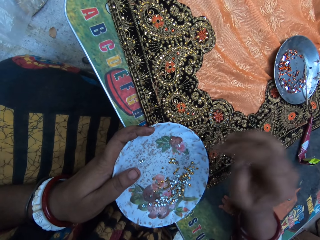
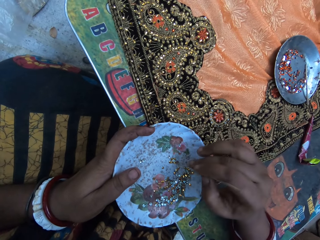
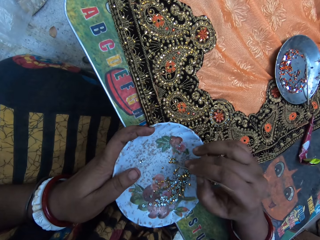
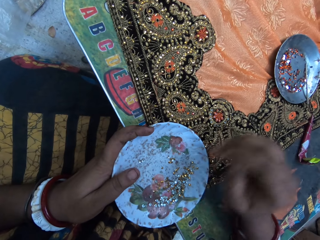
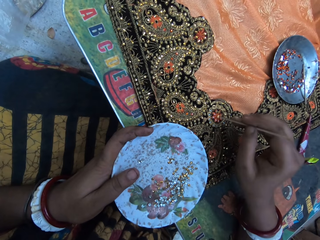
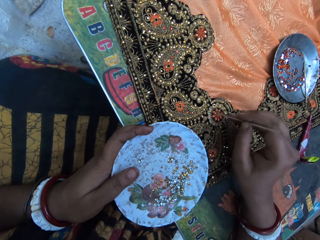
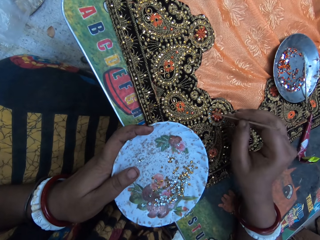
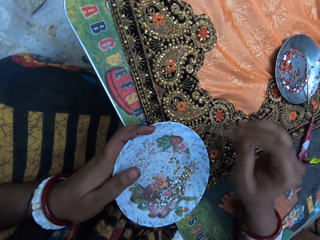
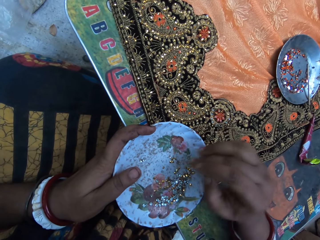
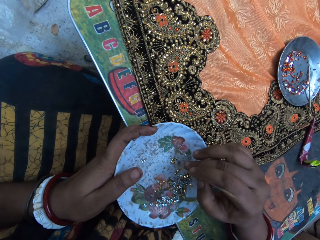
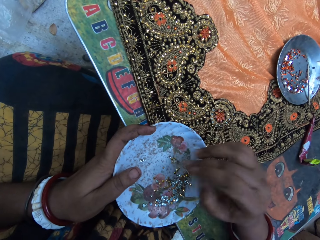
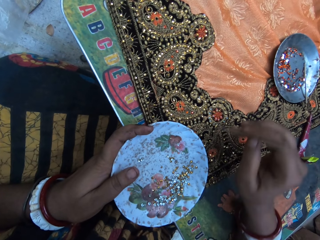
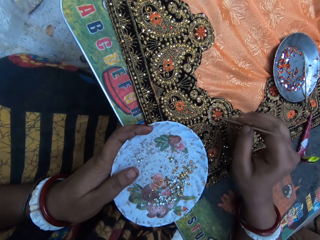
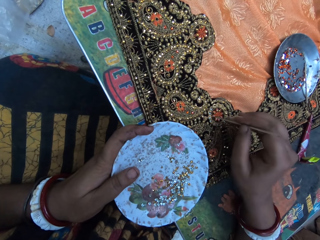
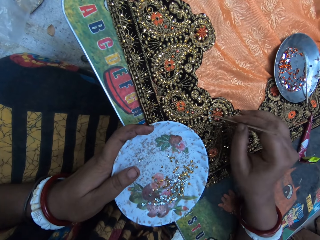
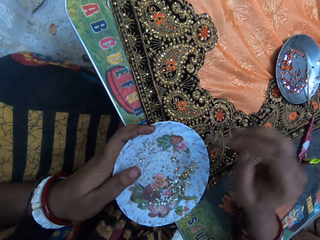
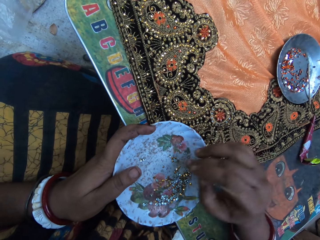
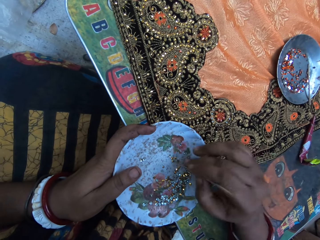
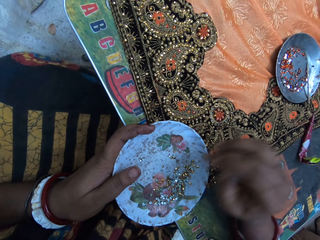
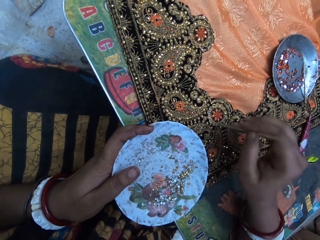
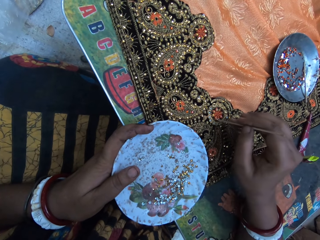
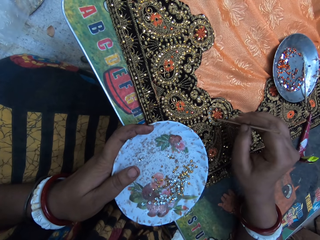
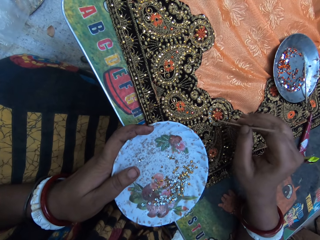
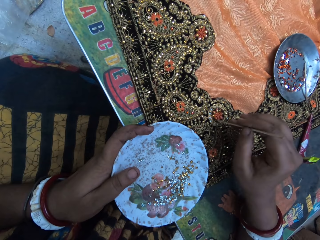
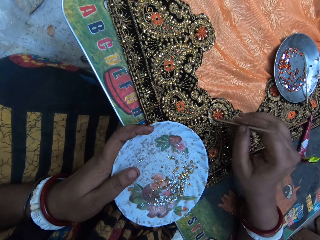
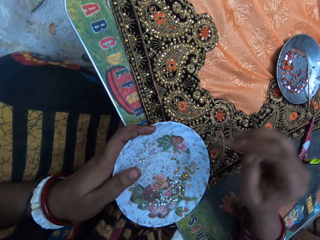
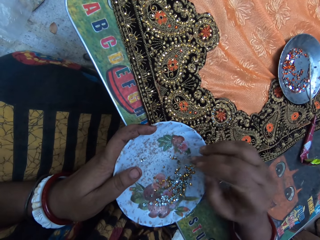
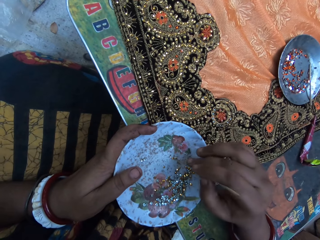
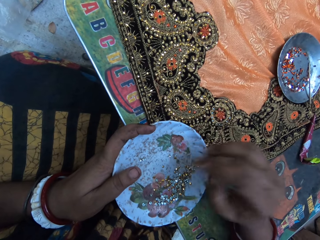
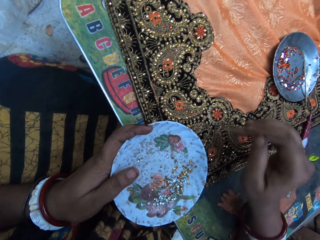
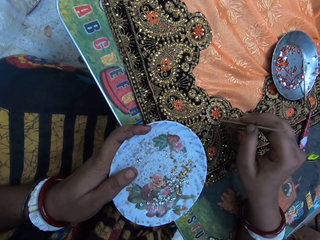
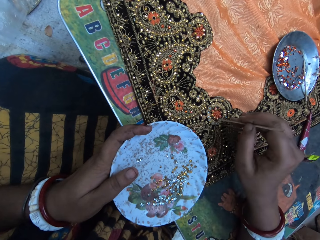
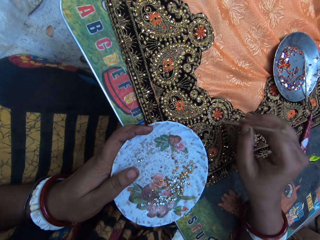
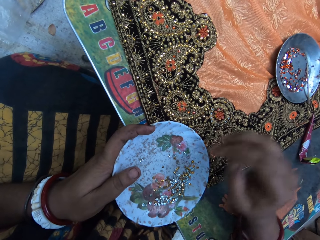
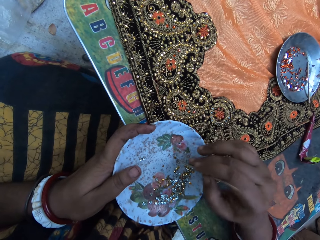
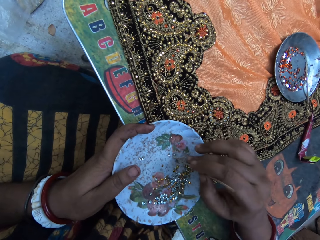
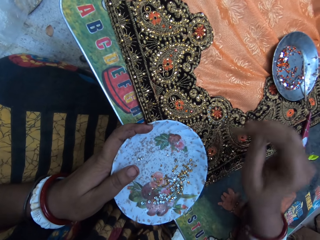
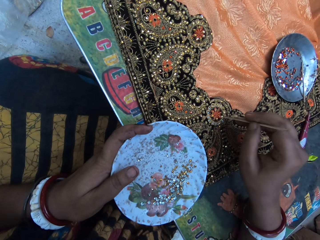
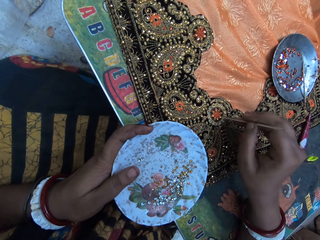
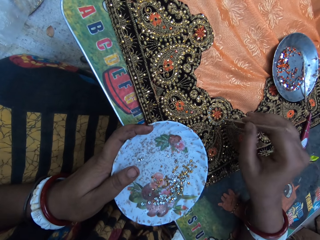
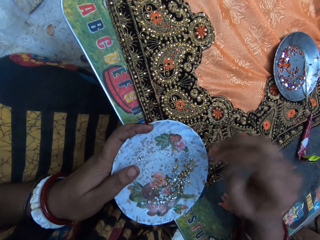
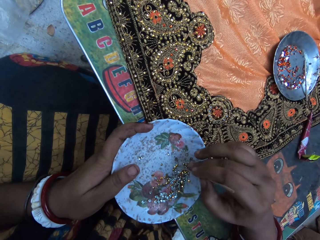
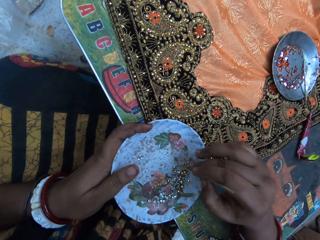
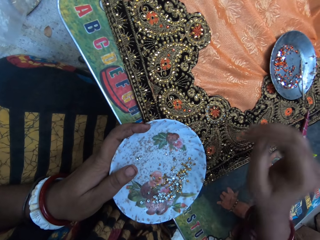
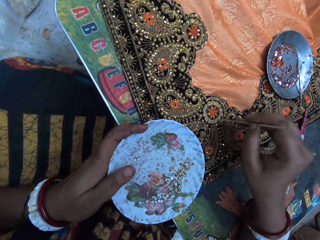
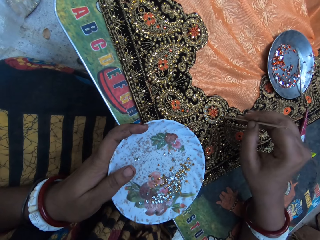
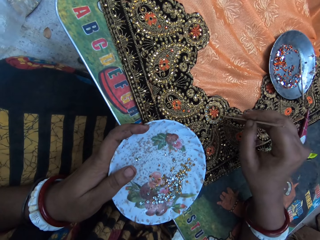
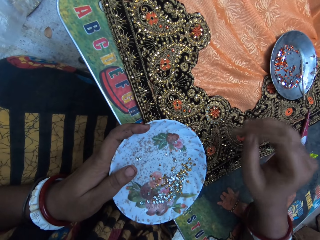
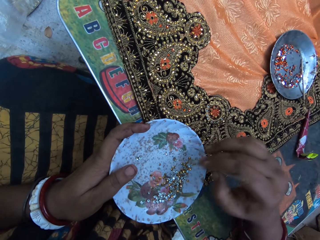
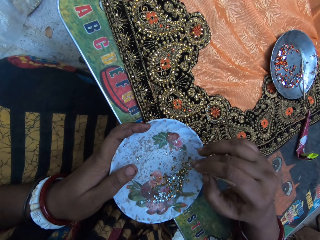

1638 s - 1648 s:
The camera wearer places the sequin on the cloth with the stick in her right hand. She picks a sequin from the plate with the stick in her right hand. She places the sequin on the cloth with the stick in her right hand. She picks a sequin from the plate with the stick in her right hand. She places the sequin on the cloth with the stick in her right hand. She picks a sequin from the plate with the stick in her right hand. She places the sequin on the cloth with the stick in her right hand. She picks a sequin from the plate with the stick in her right hand. She places the sequin on the cloth with the stick in her right hand. She picks a sequin from the plate with the stick in her right hand. She places the sequin on the cloth with the stick in her right hand. She picks a sequin from the plate with the stick in her right hand. She places the sequin on the cloth with the stick in her right hand.

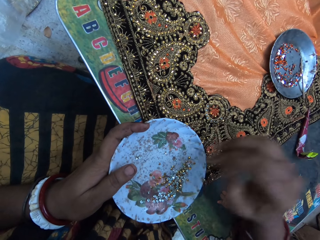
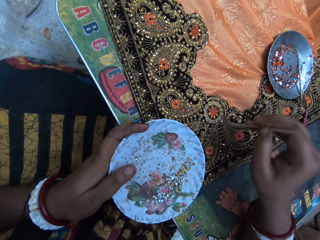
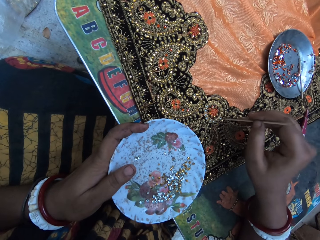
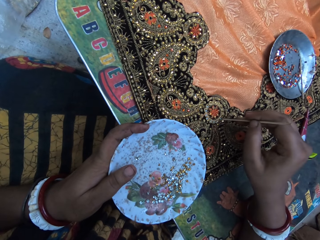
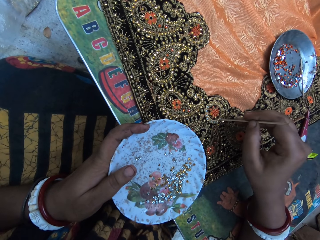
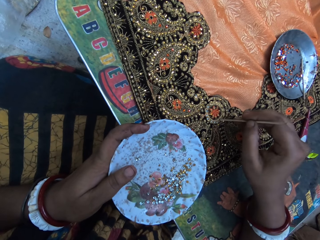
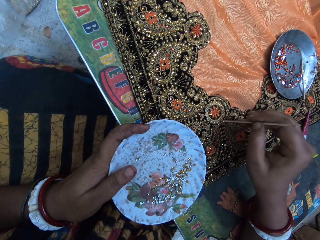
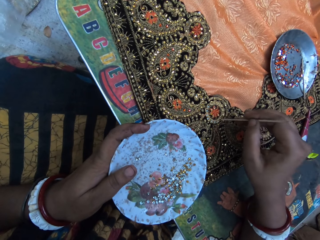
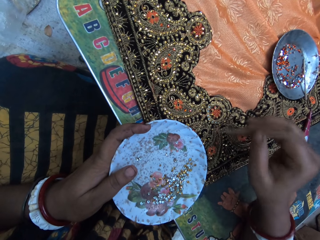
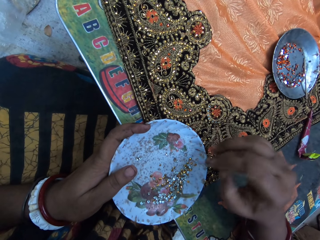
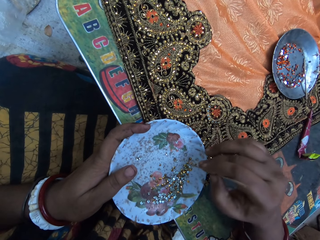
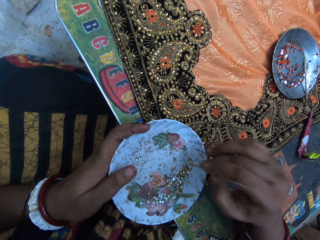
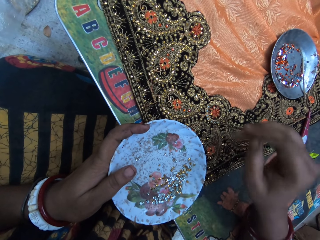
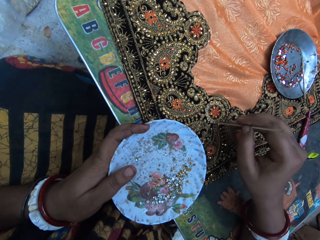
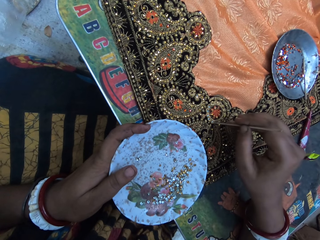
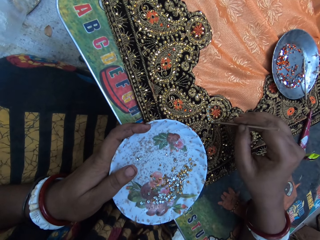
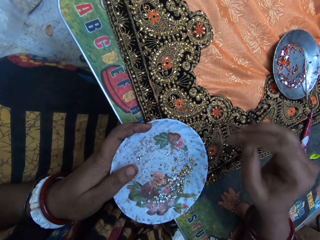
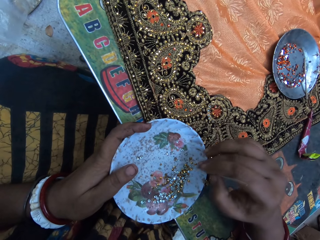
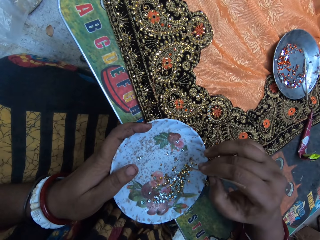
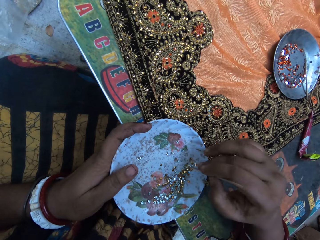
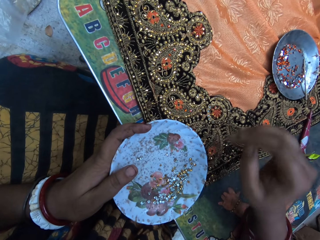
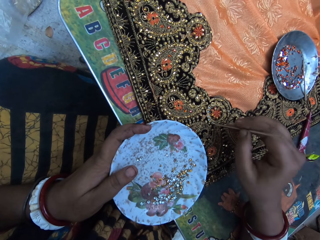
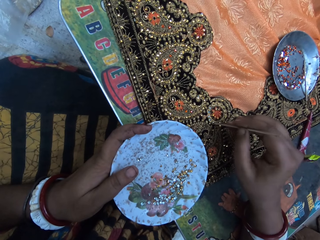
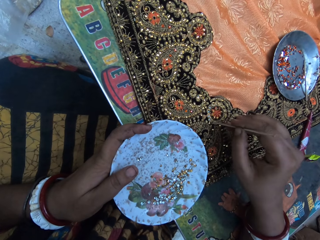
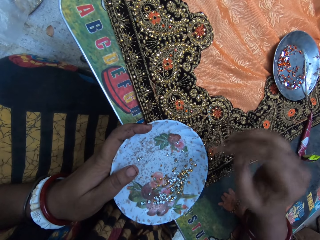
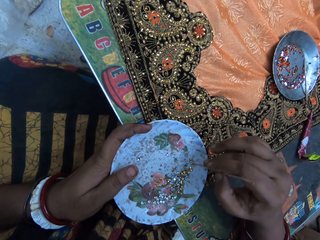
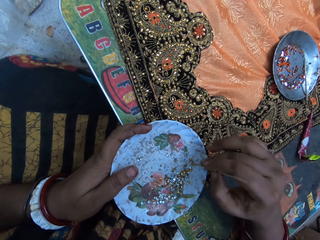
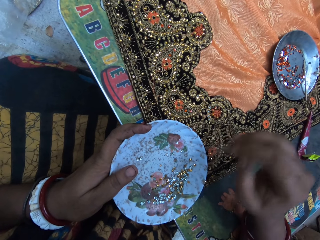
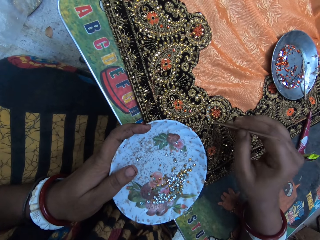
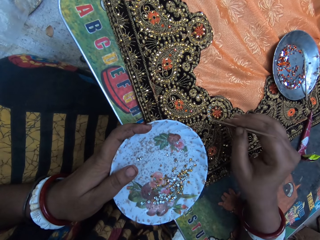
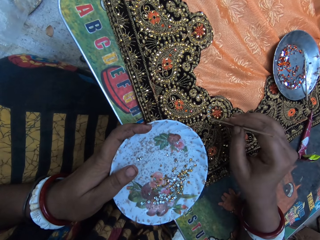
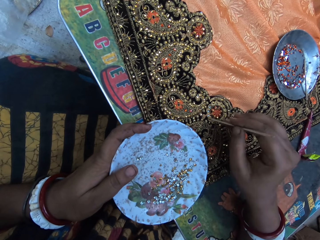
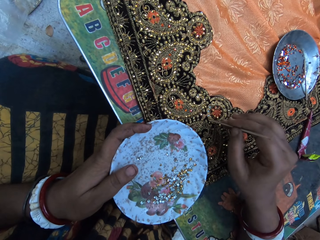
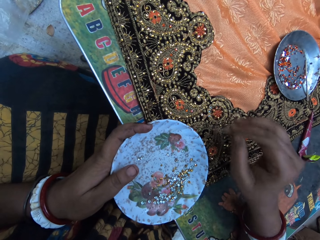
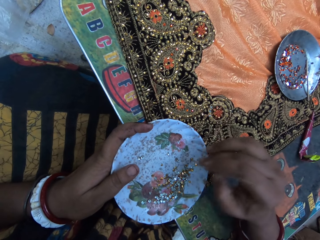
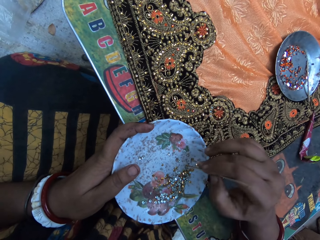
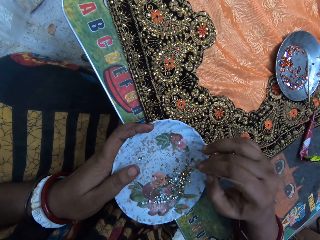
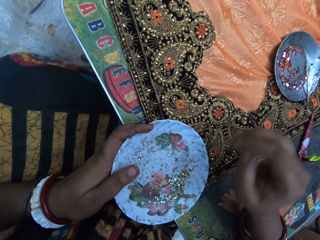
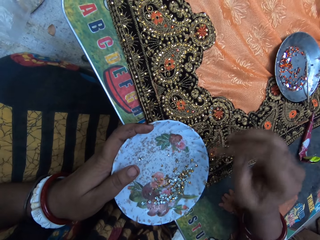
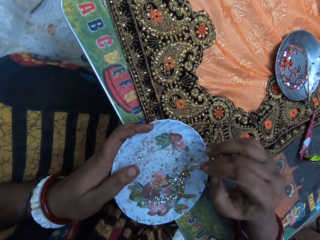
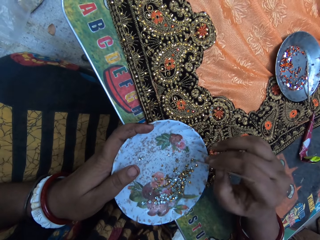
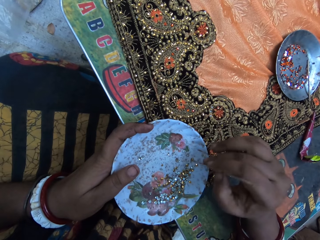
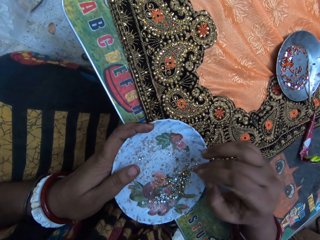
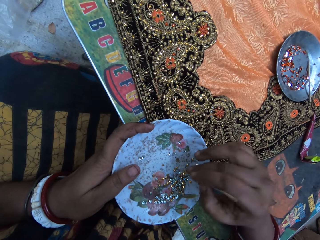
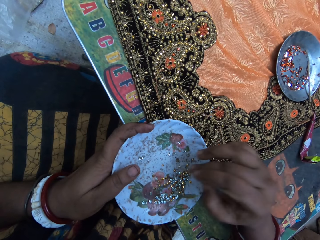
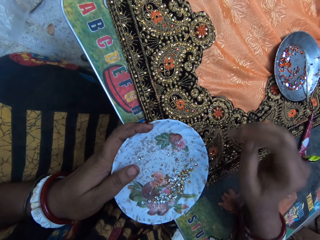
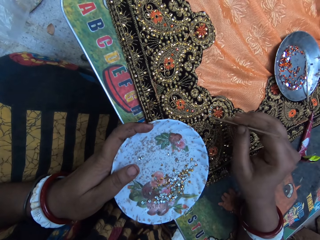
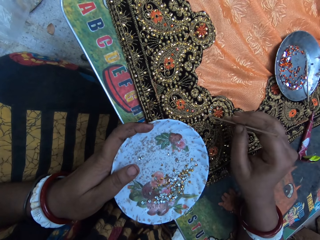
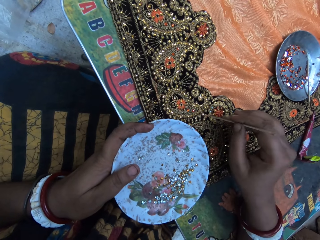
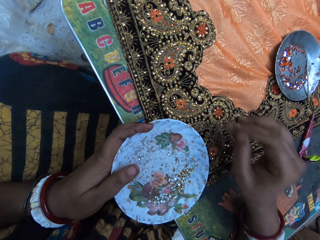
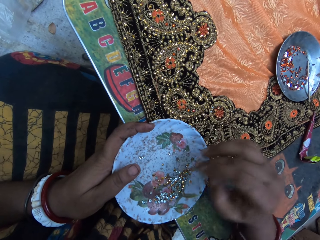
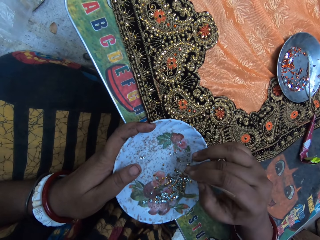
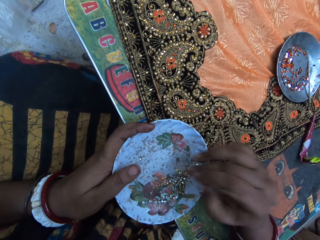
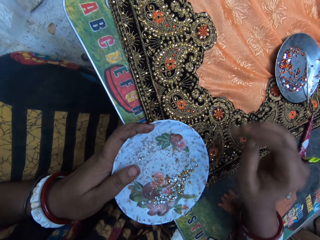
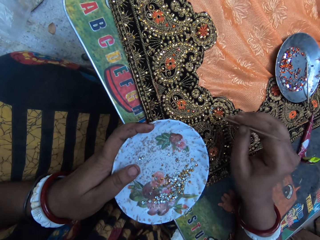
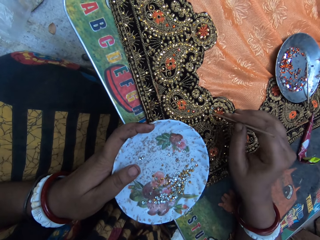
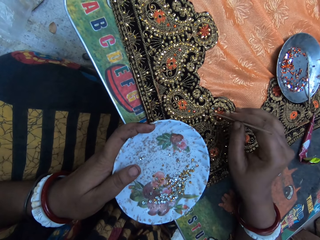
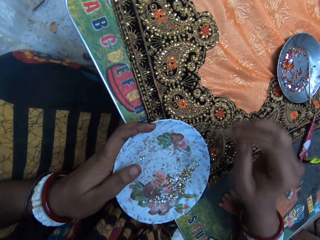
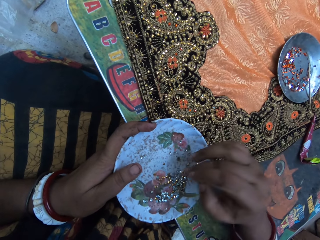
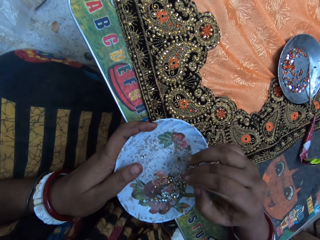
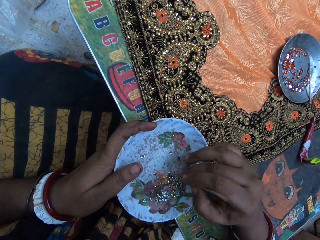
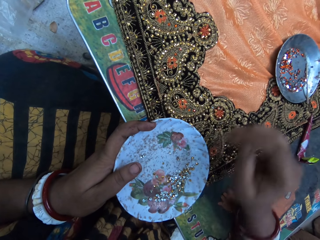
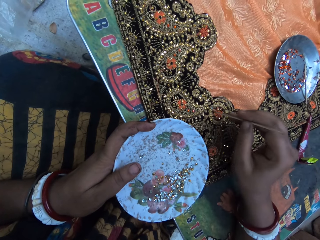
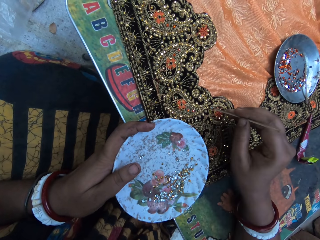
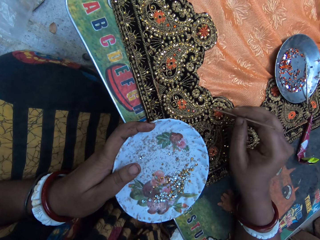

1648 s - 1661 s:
The camera wearer picks a sequin from the plate with the stick in her right hand. She places the sequin on the cloth with the stick in her right hand. She picks a sequin from the plate with the stick in her right hand. She places the sequin on the cloth with the stick in her right hand. She picks a sequin from the plate with the stick in her right hand. She places the sequin on the cloth with the stick in her right hand. She picks a sequin from the plate with the stick in her right hand. She places the sequin on the cloth with the stick in her right hand. She picks a sequin from the plate with the stick in her right hand. She places the sequin on the cloth with the stick in her right hand. She picks a sequin from the plate with the stick in her right hand. She places the sequin on the cloth with the stick in her right hand. She picks a sequin from the plate with the stick in her right hand. She places the sequin on the cloth with the stick in her right hand.
